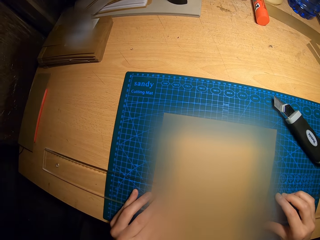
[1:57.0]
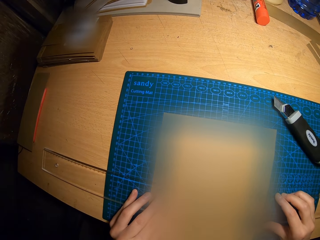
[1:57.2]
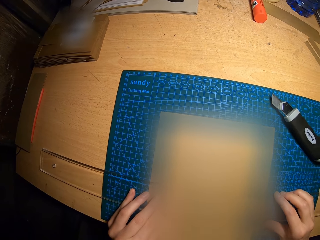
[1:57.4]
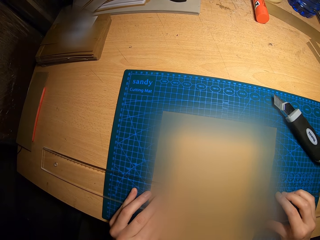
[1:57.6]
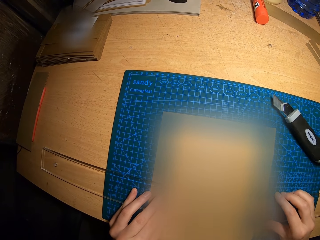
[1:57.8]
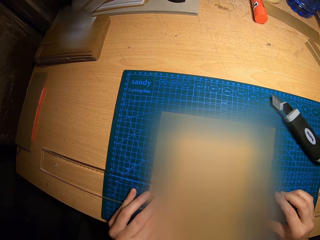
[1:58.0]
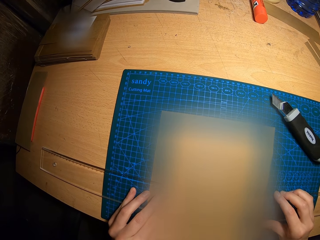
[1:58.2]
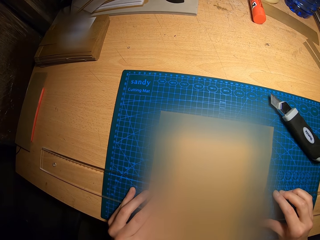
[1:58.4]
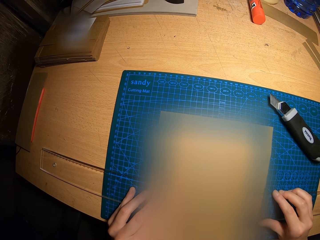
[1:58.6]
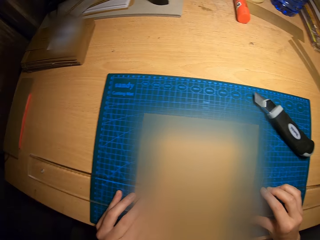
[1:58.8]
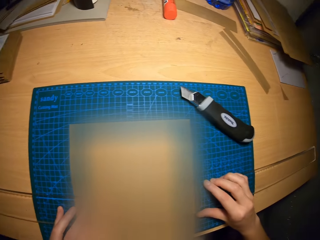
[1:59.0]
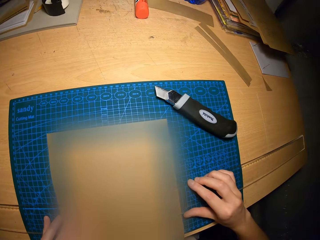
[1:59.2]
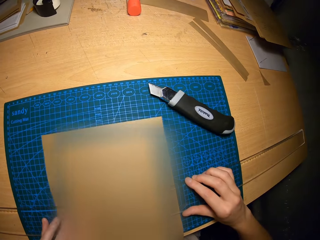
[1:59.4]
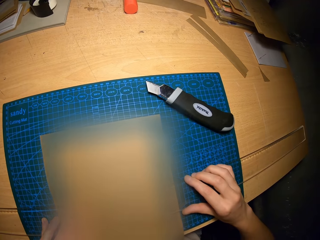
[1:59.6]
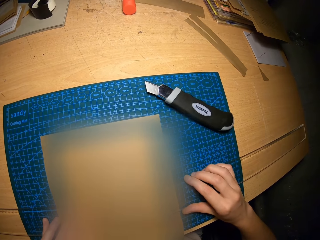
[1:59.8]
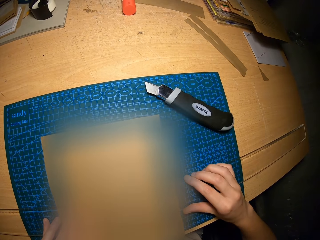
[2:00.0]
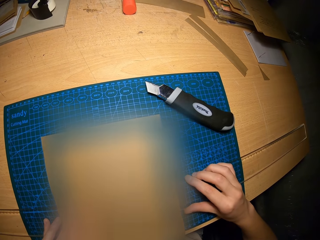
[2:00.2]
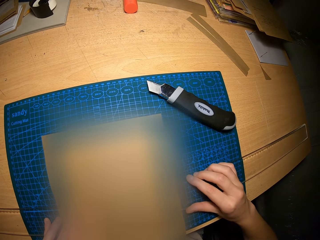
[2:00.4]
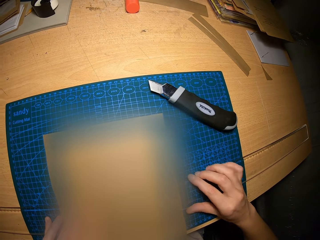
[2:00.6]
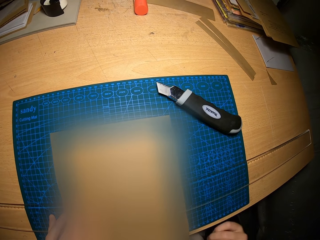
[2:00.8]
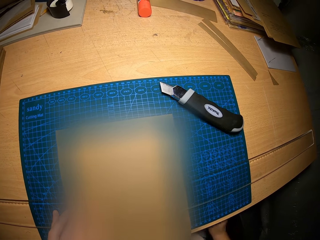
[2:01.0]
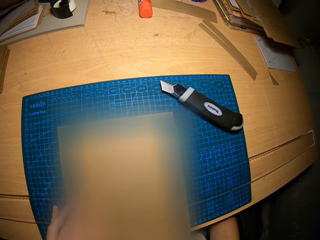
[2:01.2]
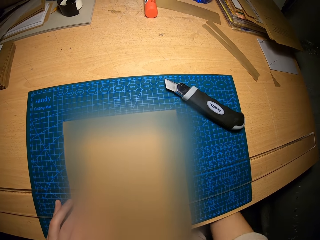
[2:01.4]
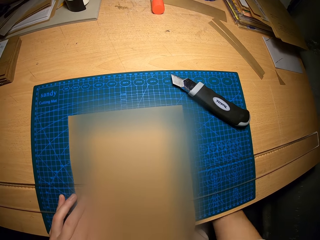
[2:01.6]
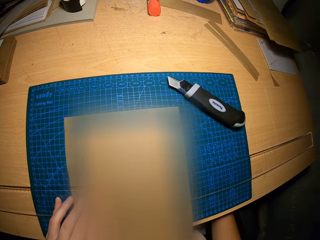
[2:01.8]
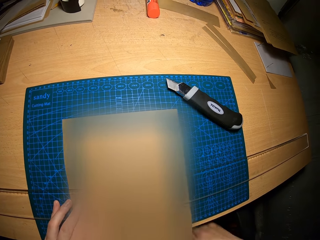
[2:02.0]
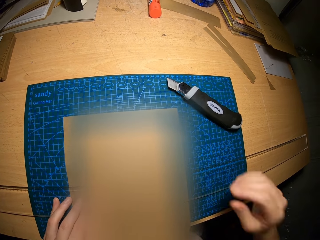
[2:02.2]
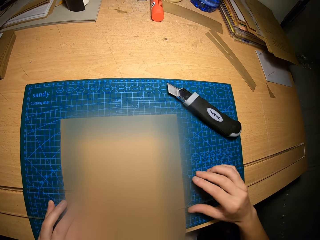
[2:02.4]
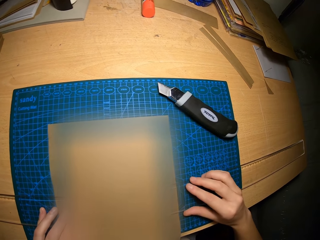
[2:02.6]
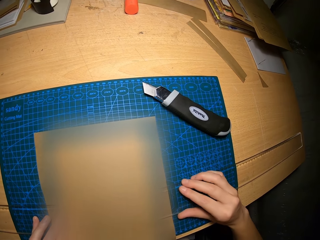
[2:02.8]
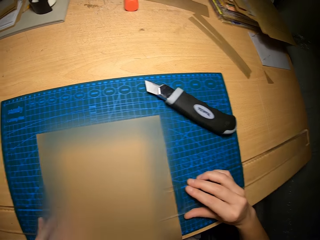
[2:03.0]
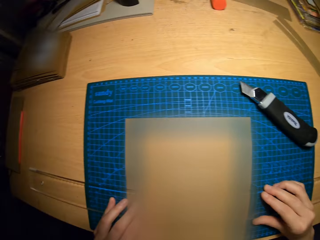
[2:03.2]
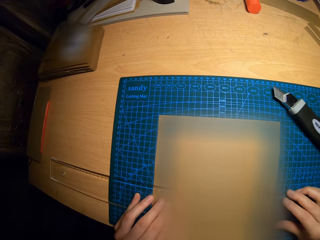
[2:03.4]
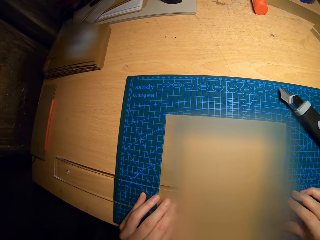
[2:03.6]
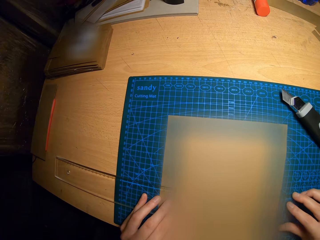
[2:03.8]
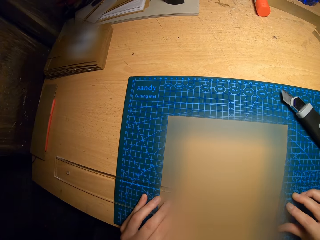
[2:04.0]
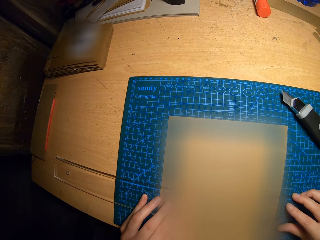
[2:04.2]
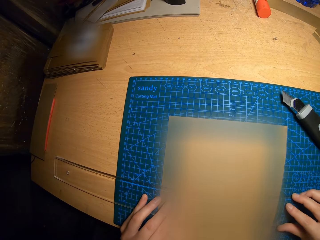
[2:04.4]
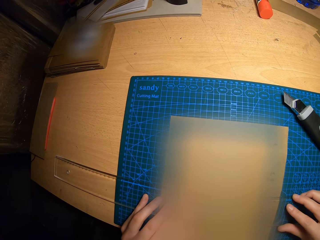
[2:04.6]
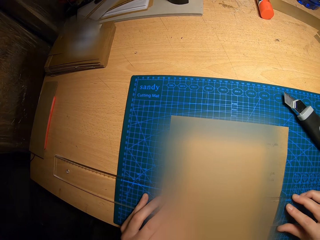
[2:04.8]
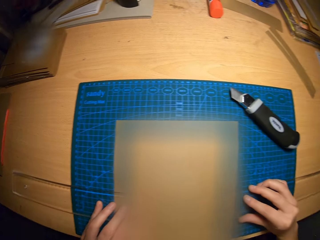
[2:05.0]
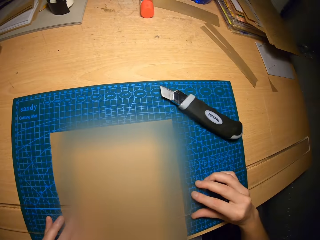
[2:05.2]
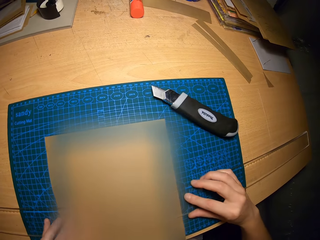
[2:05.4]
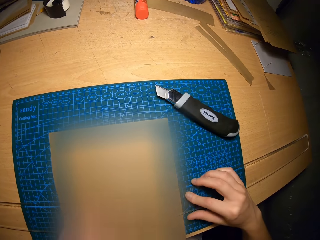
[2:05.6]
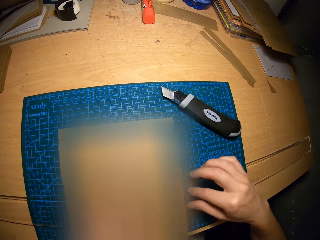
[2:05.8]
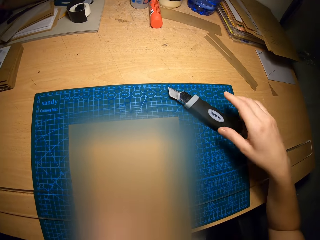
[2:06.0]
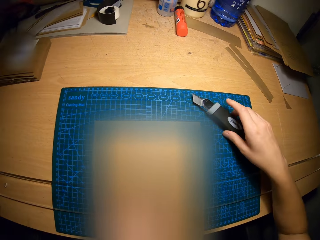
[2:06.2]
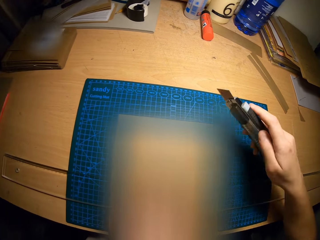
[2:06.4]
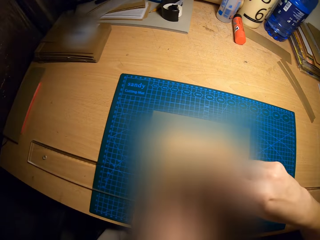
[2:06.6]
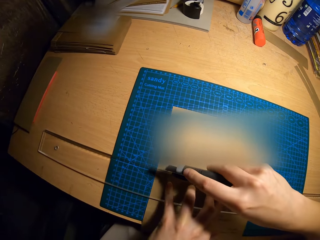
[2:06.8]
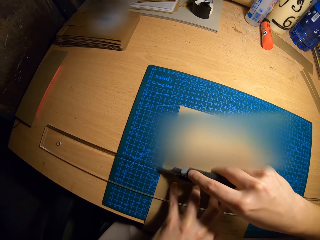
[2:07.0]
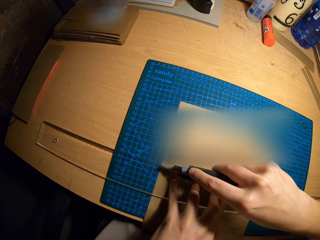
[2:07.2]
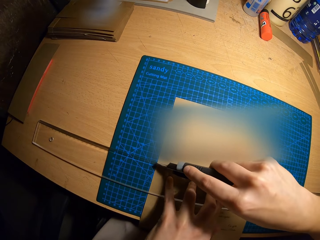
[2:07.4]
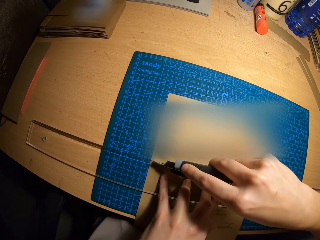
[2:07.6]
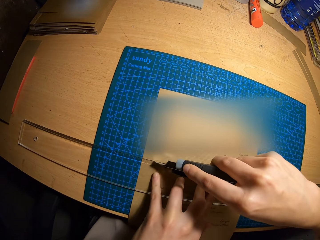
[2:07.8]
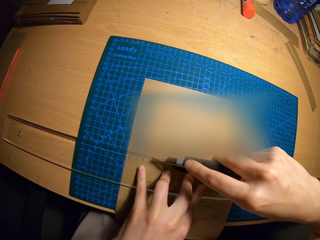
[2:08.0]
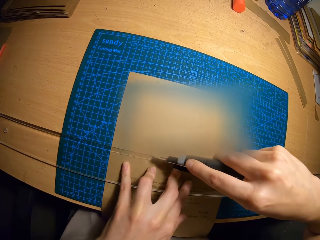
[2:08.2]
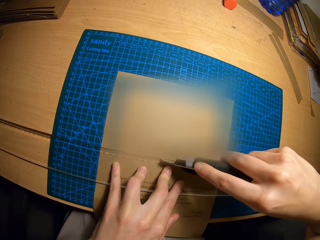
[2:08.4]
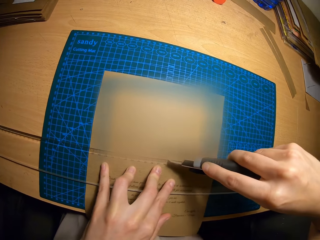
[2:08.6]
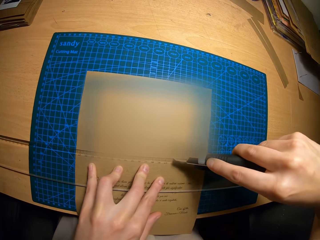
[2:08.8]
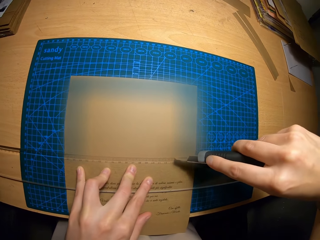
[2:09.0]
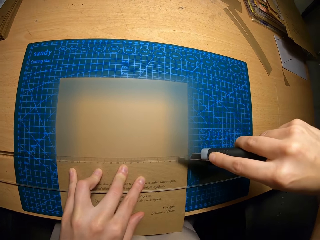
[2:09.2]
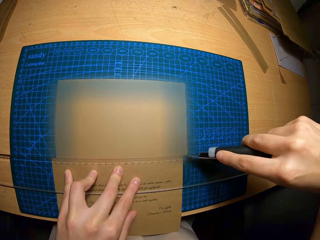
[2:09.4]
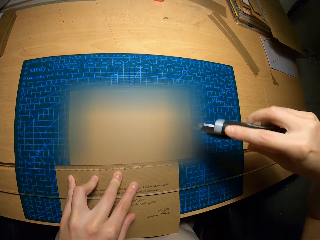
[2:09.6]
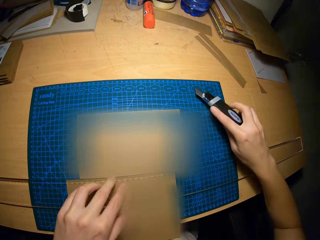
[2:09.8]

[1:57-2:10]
The camera wearer scratches his leg. He holds the ruler with both hands. He stares at the ruler on the craft paper. He picks up the box cutter from the table with his right hand. He cuts out another part of the third brown cardboard with the box cutter in his right hand.

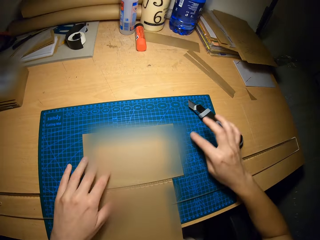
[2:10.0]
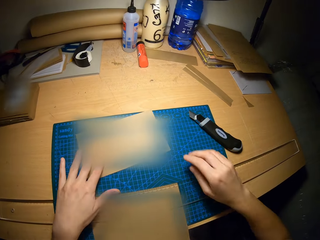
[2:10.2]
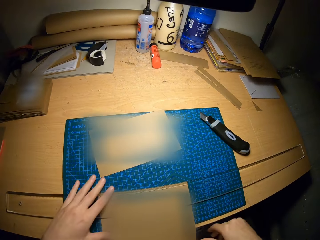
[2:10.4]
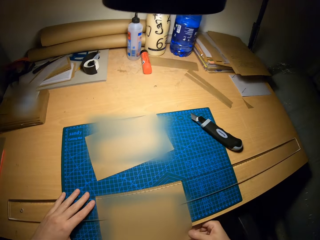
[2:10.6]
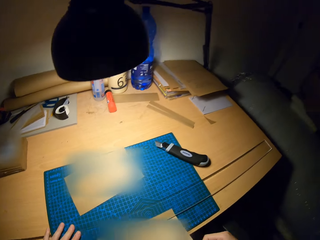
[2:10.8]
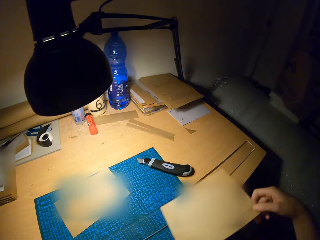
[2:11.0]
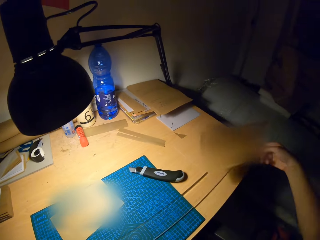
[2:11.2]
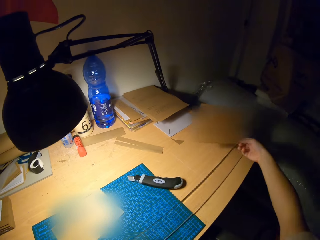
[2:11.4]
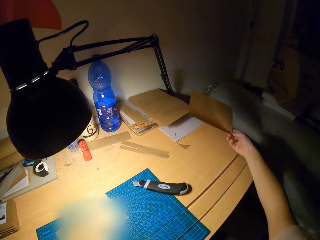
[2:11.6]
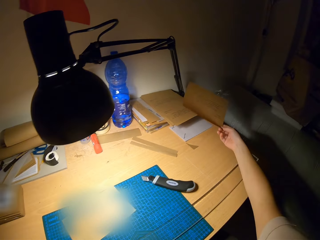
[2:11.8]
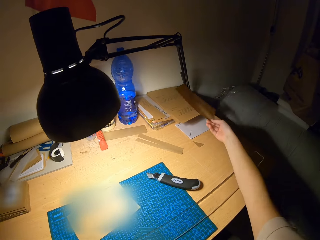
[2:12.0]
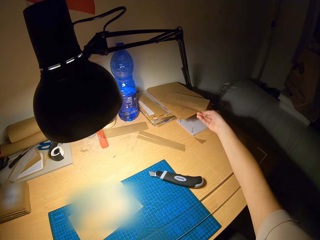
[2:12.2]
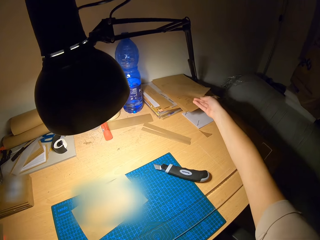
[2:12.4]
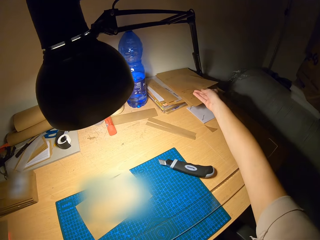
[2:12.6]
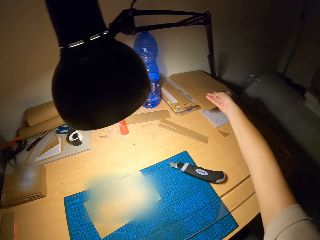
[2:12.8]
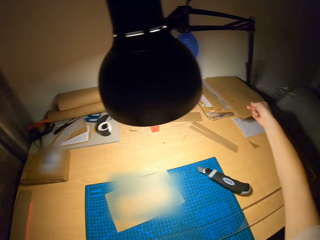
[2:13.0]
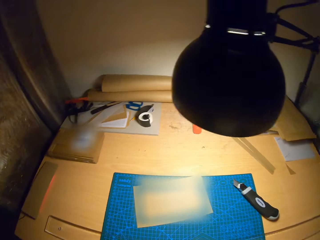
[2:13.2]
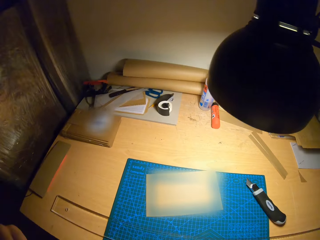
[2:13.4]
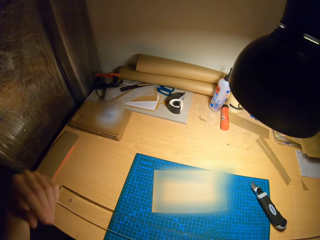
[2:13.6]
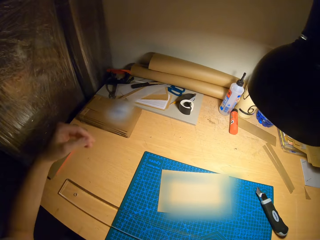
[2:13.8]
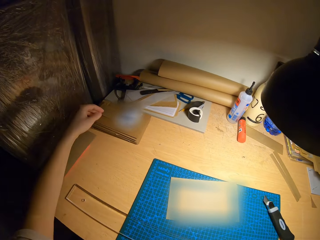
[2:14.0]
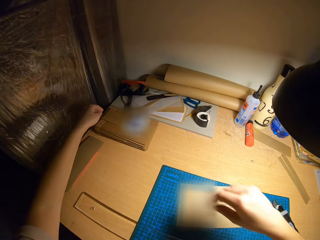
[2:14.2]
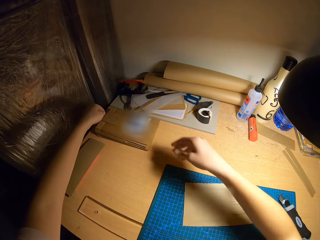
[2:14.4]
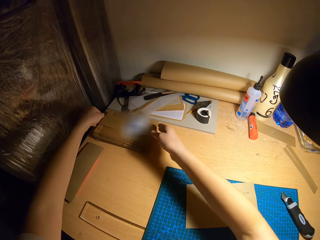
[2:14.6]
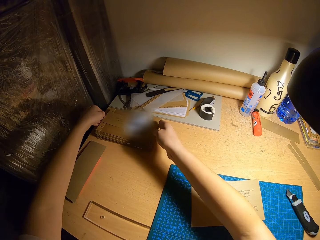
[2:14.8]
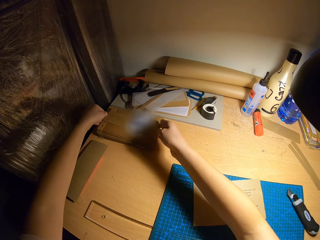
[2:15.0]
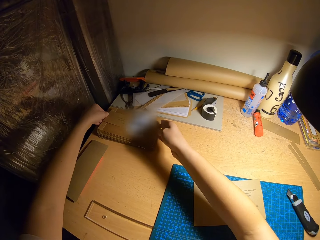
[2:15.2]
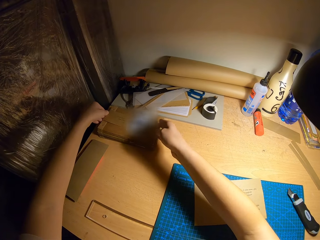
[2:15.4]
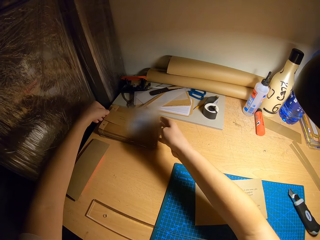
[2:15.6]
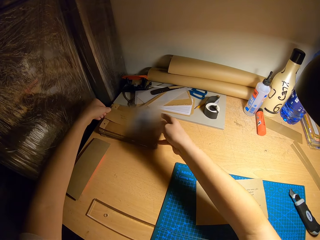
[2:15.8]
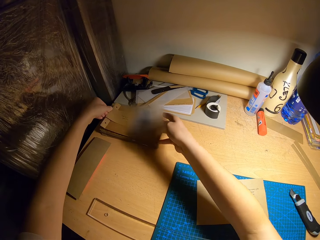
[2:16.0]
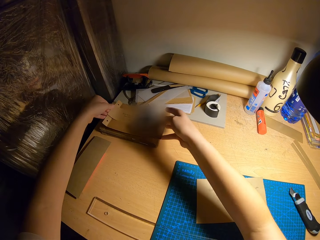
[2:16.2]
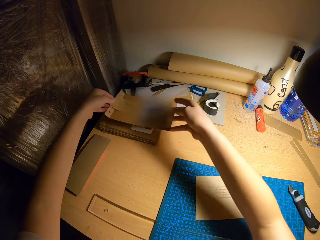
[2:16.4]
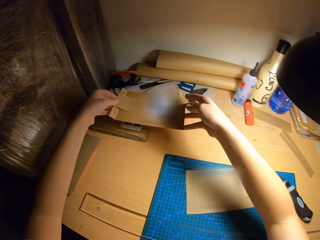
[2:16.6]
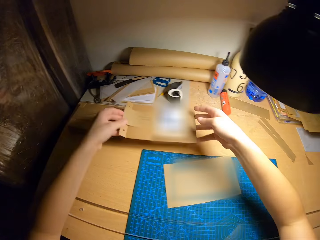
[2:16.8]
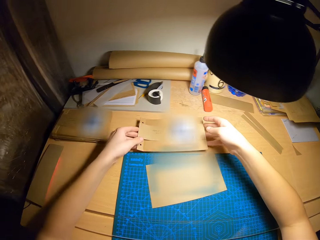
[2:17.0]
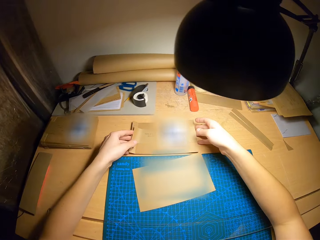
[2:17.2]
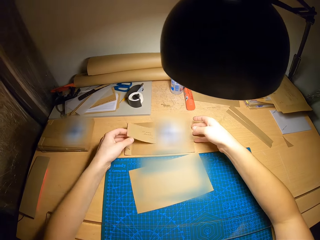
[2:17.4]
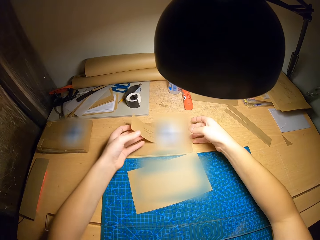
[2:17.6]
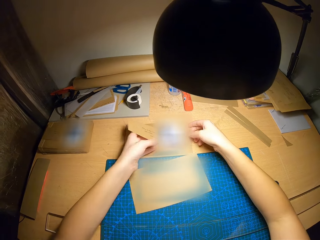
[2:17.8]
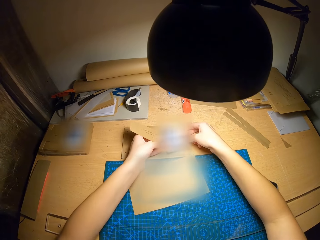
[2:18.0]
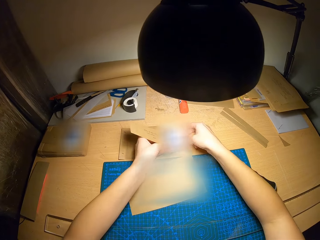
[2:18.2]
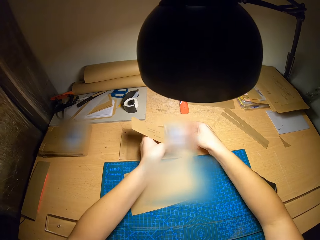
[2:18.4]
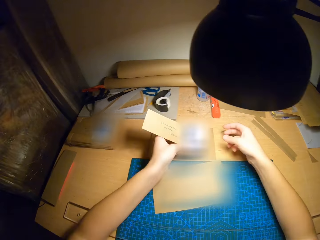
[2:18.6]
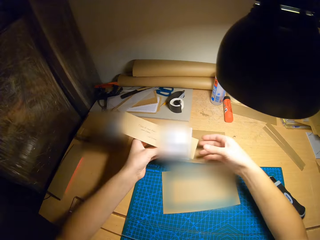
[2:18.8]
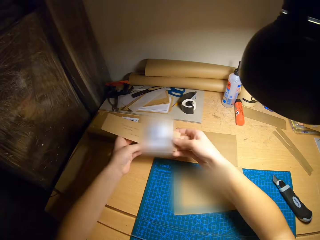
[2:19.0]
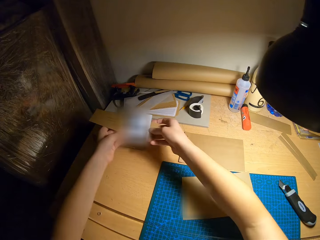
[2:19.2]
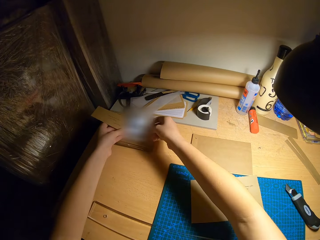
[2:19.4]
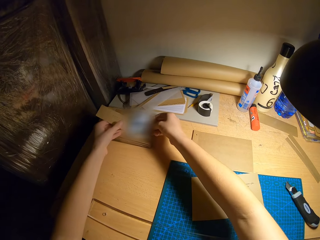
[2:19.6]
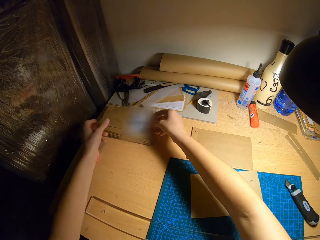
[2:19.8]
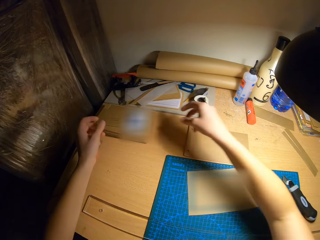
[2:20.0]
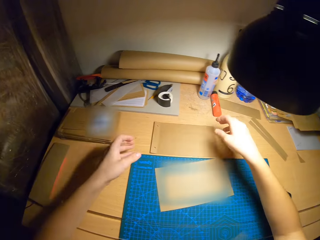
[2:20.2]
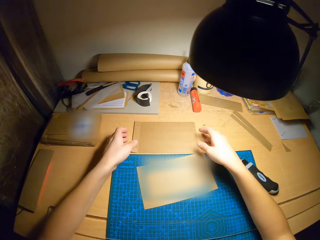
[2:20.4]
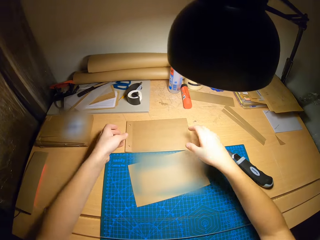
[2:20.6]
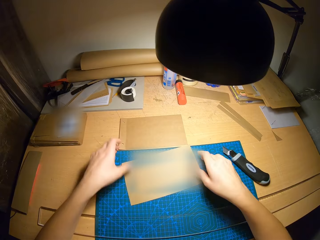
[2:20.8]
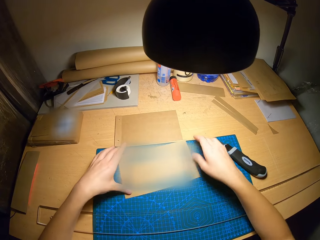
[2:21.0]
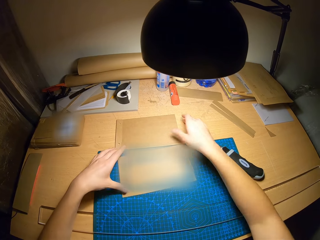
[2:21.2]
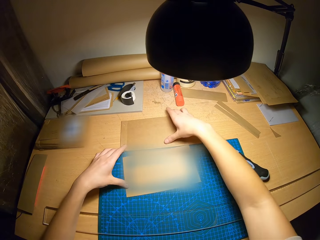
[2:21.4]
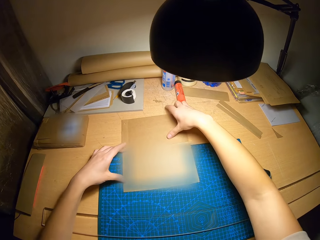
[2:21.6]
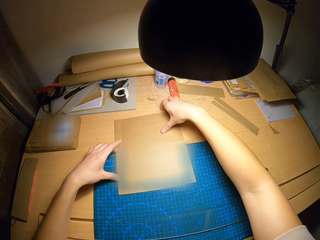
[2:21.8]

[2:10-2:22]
The camera wearer drops the box cutter on the table with his right hand. He moves the third brown cardboard on the table with his right hand. He picks up the craft paper from the cutting mat. He puts the craft paper on the other craft papers. He carries another brown cardboard from the table with his hands. He removes some pieces of brown cardboards from the fourth brown cardboard with his hands. He drops the pieces of brown cardboards on the table with his hands.
